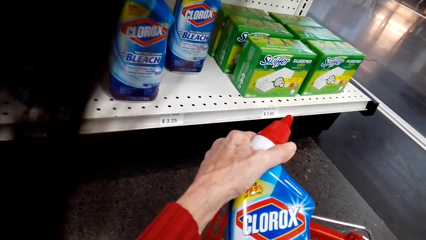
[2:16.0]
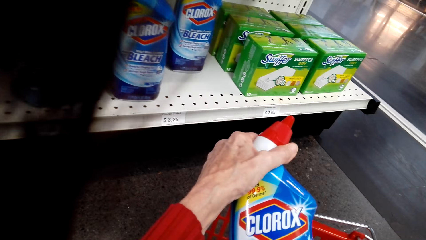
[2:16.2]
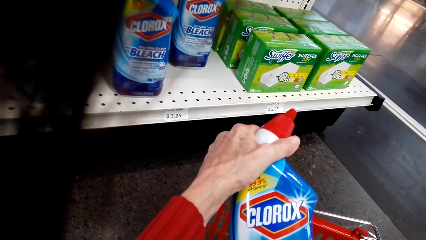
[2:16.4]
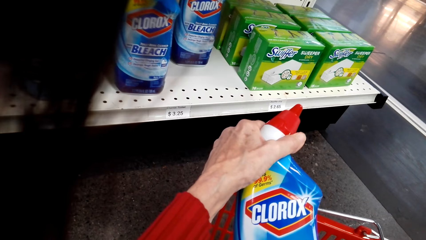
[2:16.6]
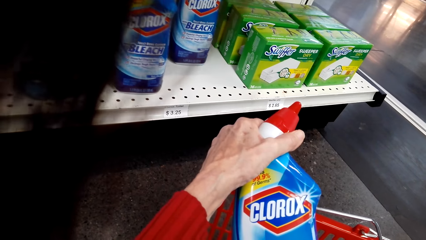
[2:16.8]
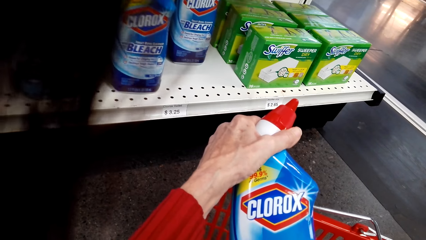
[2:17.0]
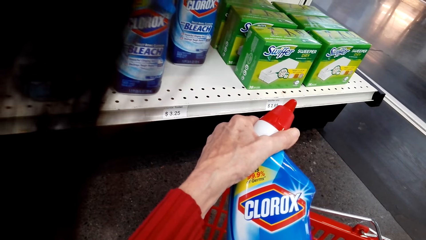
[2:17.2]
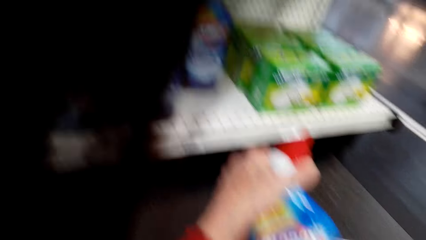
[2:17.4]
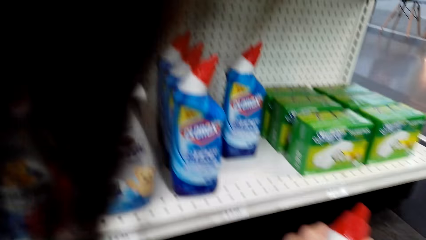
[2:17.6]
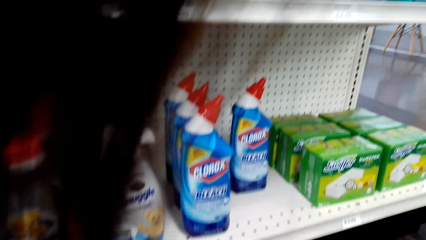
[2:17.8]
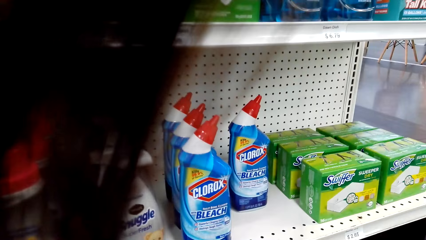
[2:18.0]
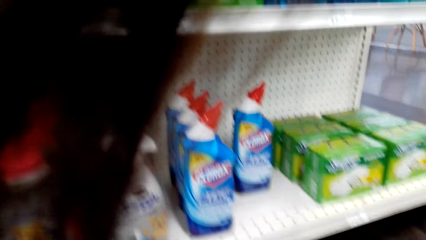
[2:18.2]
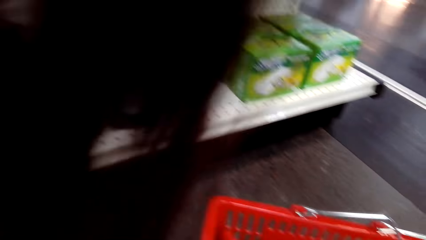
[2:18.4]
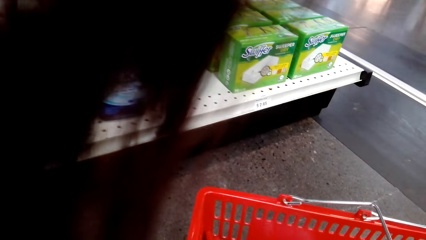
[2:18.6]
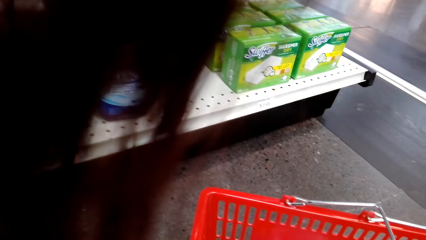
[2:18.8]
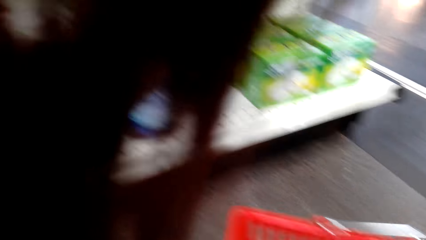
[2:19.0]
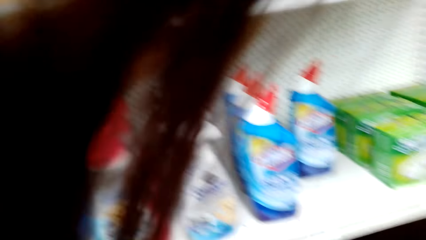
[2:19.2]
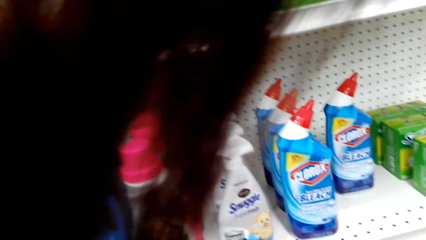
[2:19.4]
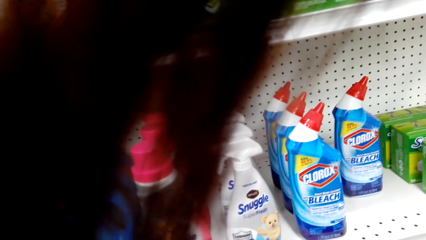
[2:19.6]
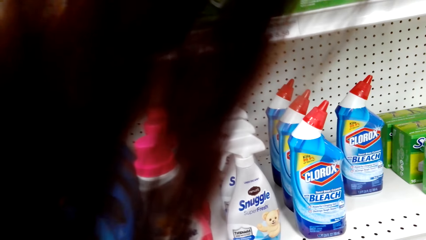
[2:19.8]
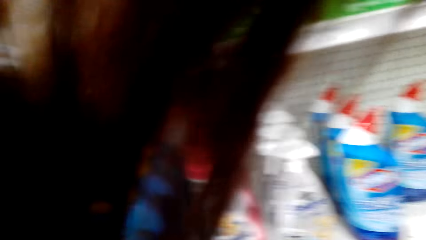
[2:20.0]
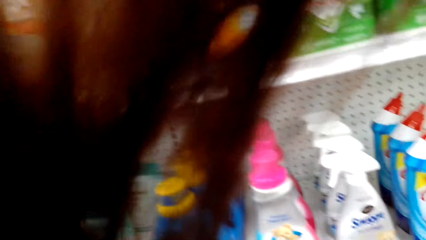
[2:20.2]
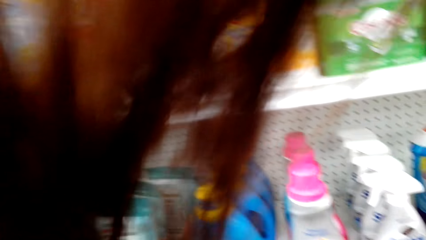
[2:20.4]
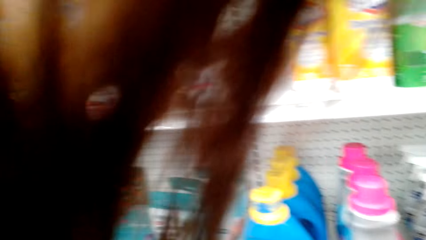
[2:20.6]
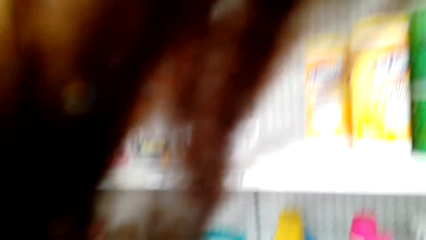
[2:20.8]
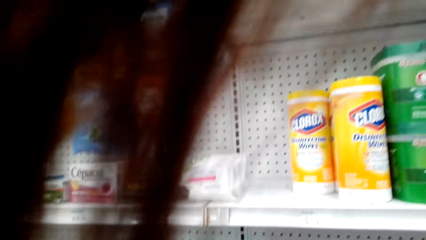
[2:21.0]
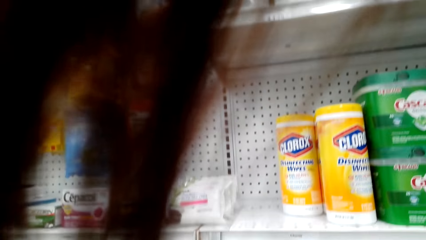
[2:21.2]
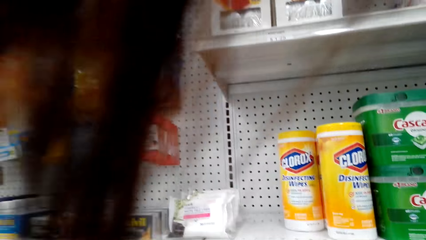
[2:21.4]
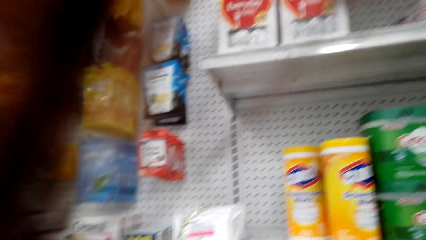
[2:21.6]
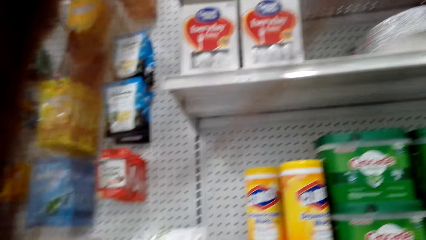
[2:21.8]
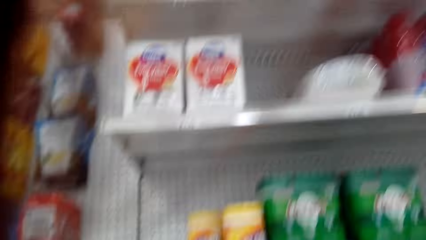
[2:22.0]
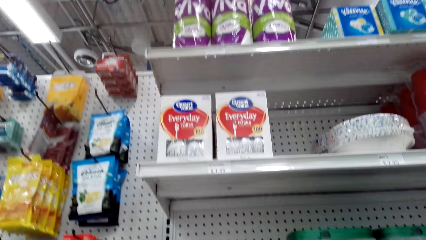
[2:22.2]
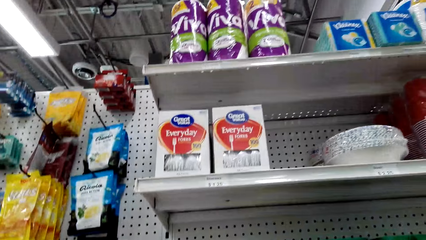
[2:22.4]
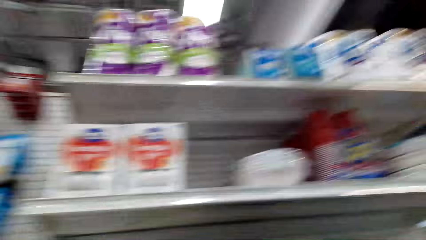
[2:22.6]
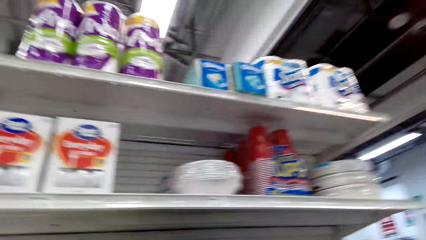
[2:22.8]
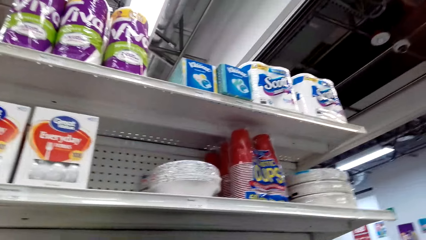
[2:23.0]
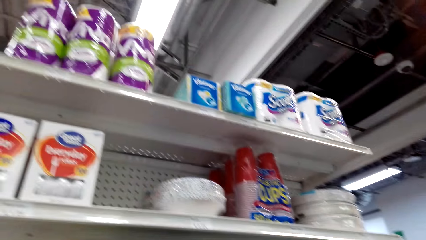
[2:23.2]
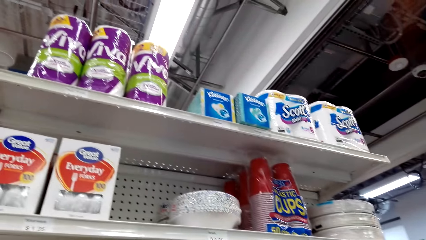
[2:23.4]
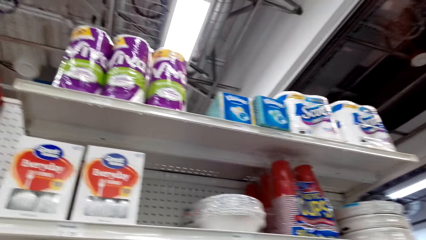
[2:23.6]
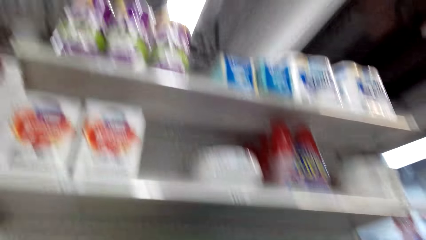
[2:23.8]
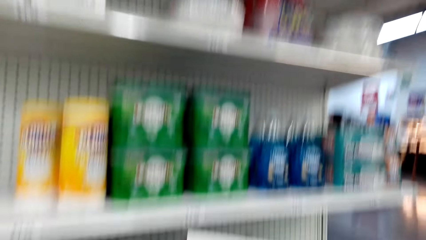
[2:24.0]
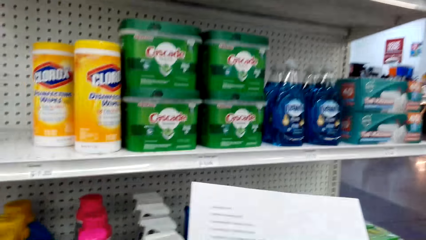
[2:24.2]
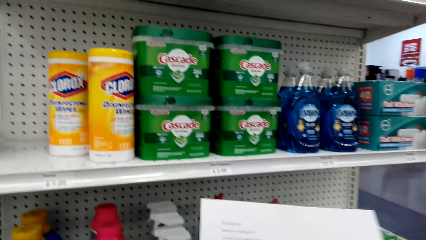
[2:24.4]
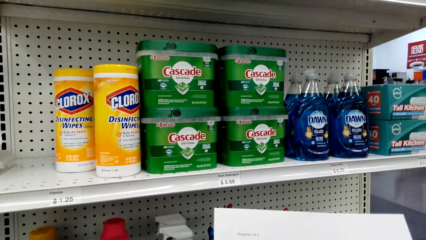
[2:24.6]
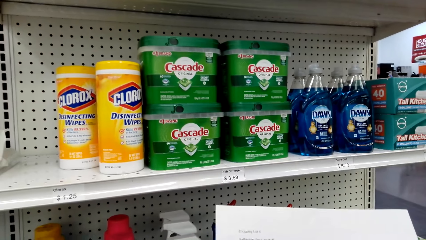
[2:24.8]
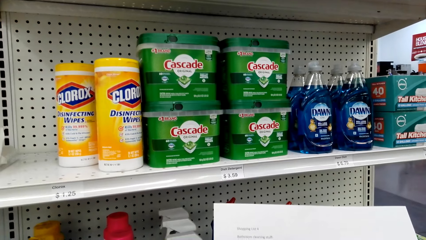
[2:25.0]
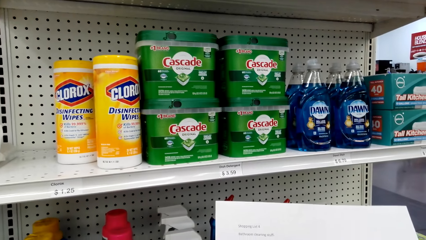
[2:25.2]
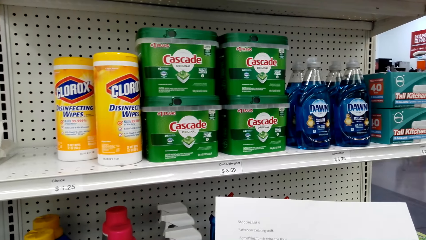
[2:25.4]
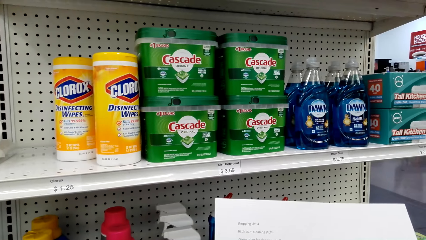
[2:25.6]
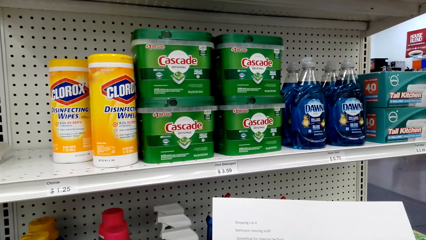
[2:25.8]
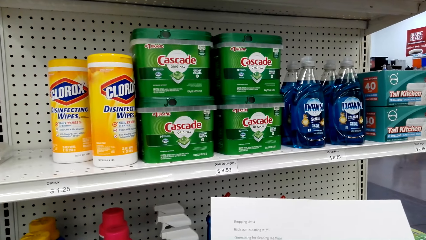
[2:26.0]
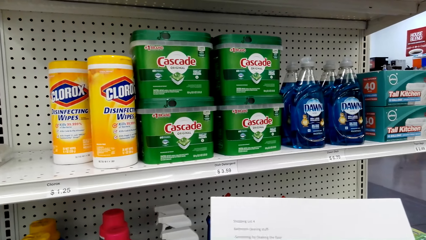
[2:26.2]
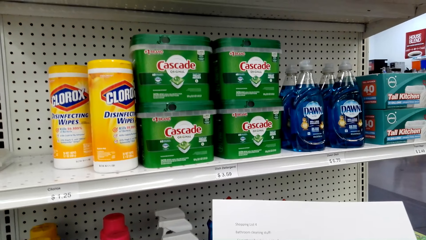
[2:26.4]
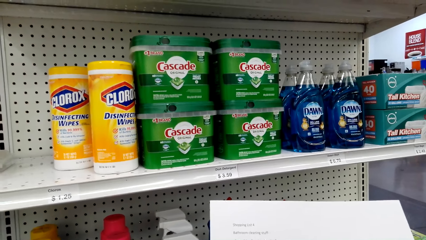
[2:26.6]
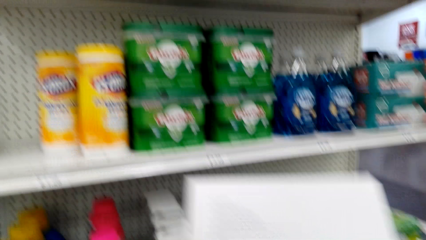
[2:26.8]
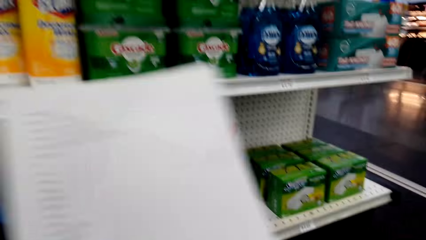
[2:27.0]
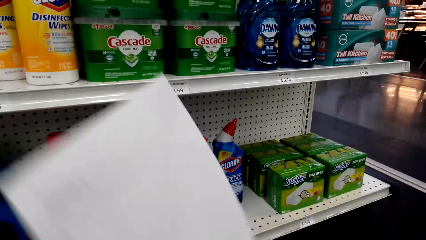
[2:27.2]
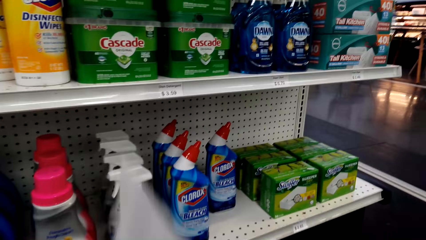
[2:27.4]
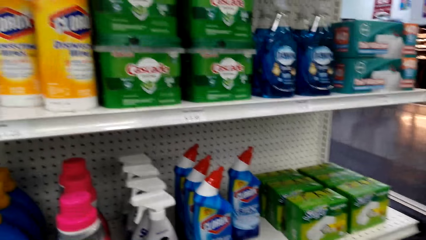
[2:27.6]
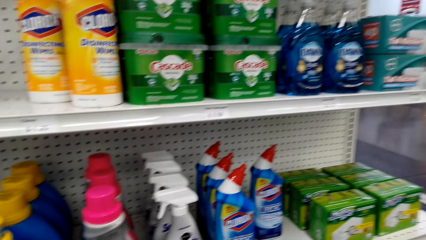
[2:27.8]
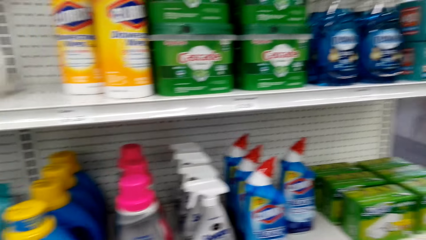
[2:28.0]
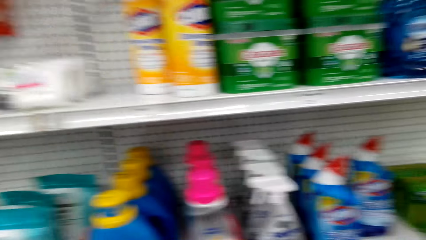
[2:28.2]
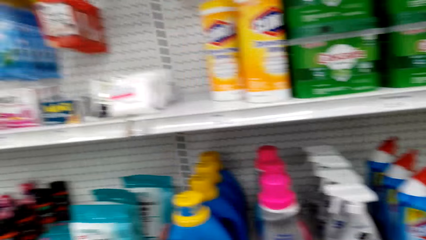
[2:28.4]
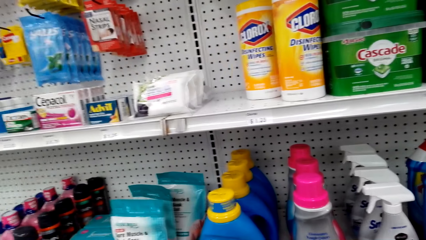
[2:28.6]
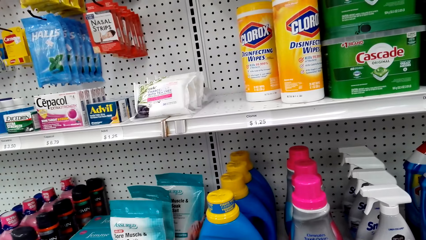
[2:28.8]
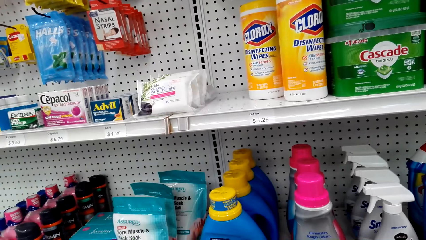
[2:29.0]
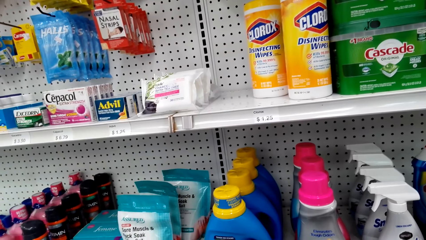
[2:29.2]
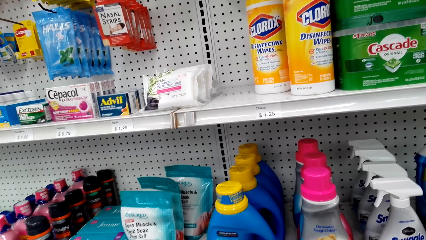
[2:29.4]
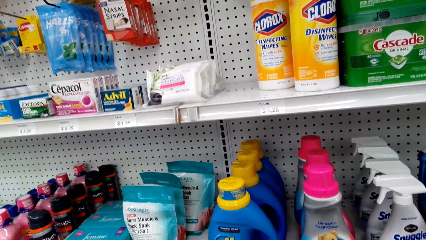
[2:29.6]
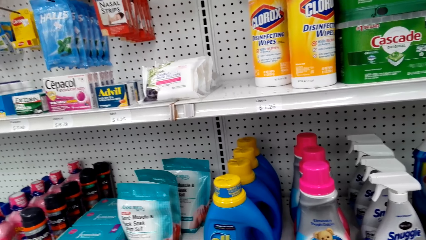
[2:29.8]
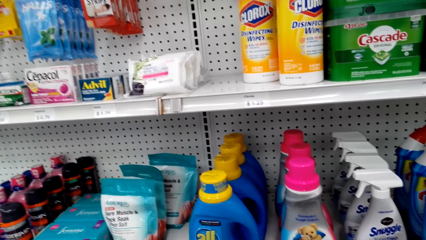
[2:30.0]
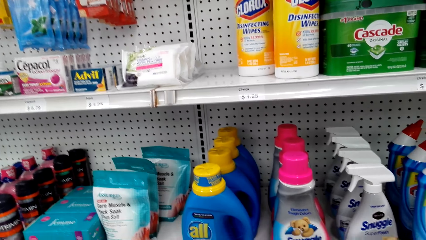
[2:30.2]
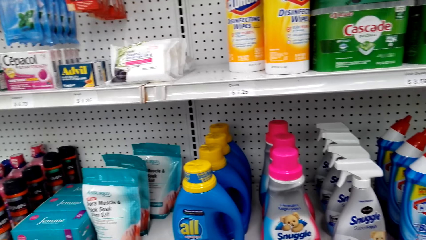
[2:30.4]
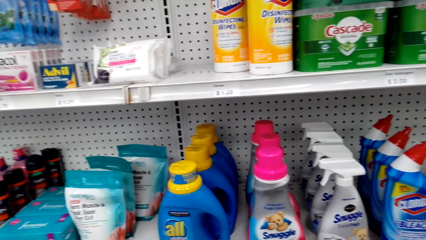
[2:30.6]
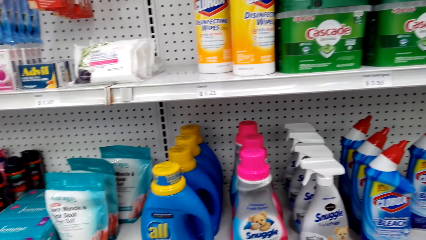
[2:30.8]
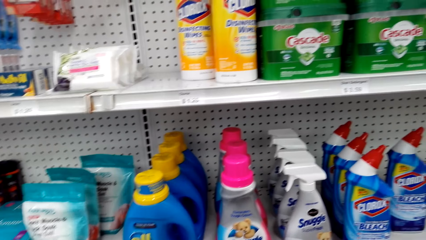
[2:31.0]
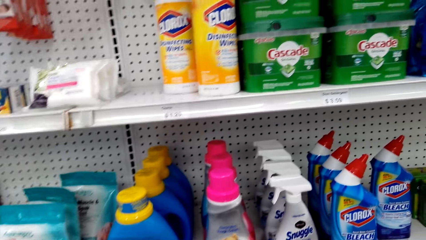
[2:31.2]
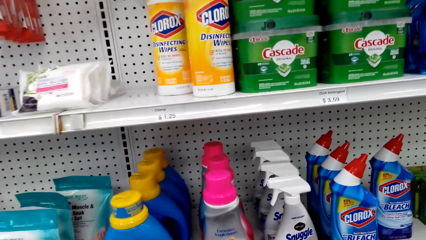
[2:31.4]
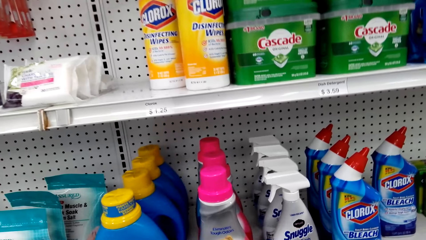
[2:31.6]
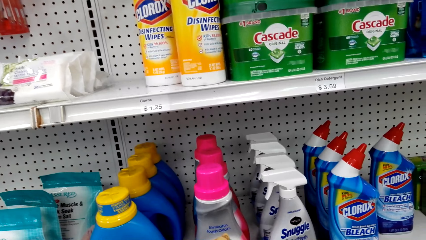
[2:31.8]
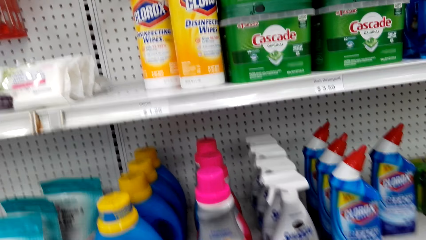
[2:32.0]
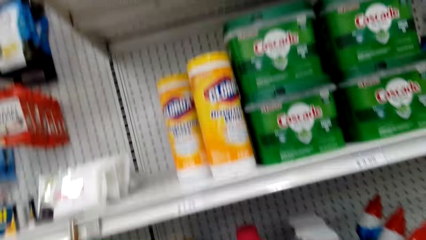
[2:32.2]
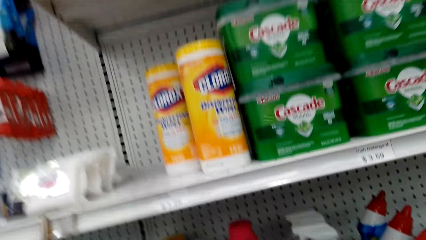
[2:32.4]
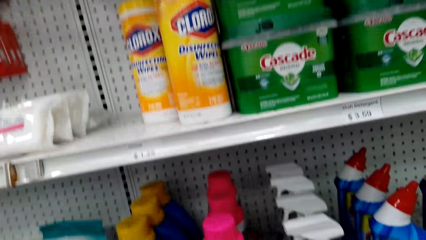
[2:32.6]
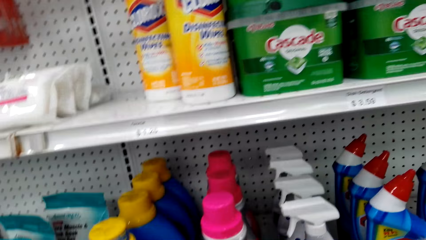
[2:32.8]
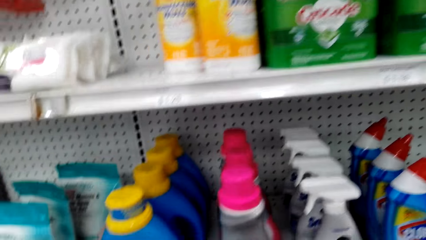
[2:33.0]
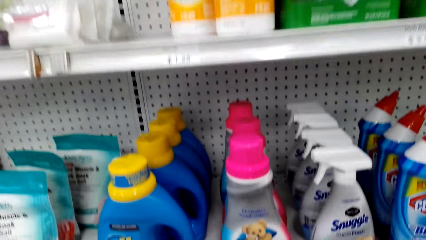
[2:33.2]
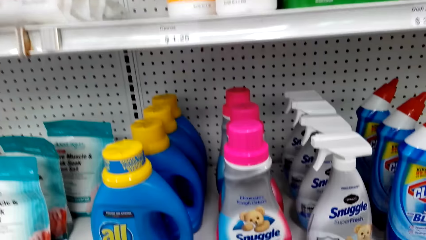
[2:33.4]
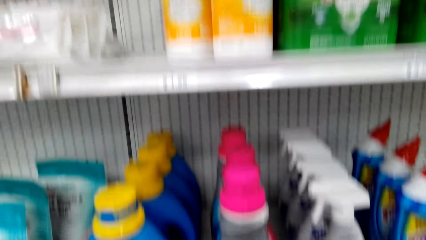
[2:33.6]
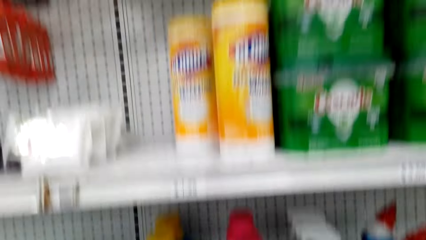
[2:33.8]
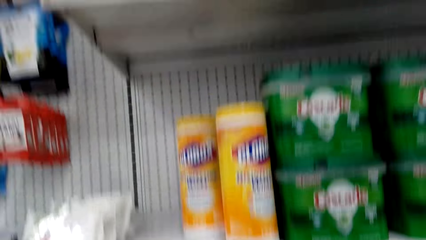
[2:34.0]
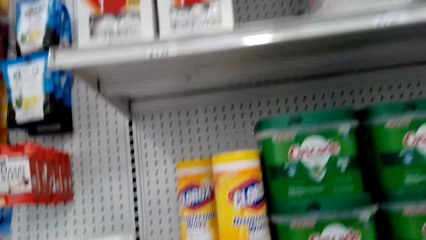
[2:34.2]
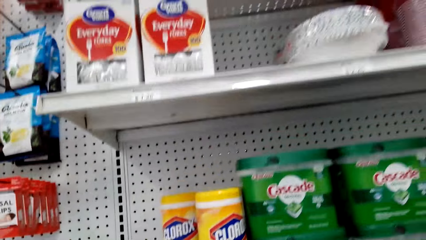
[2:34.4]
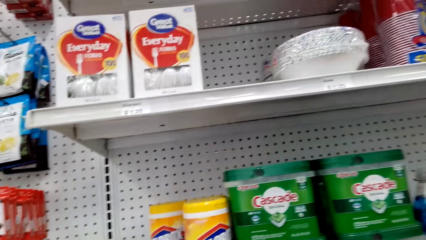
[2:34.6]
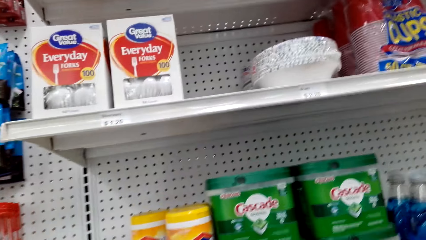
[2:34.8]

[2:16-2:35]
The camera wearer looks at the bleach cleaner. They hold the Clorox bleaching detergent. They read the shopping list paper. They look around.
